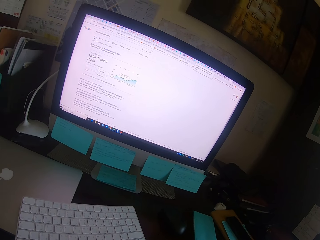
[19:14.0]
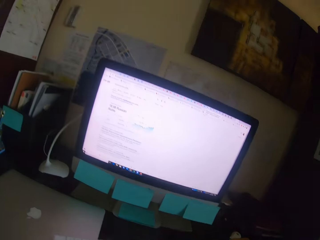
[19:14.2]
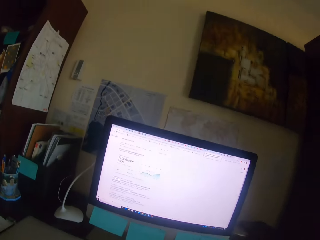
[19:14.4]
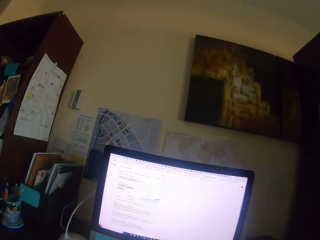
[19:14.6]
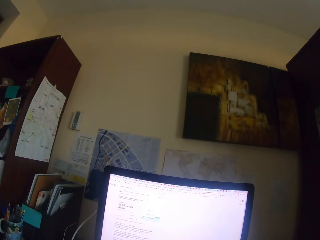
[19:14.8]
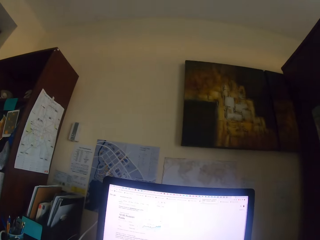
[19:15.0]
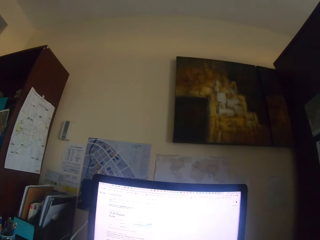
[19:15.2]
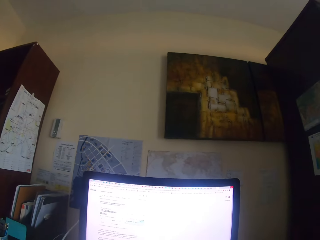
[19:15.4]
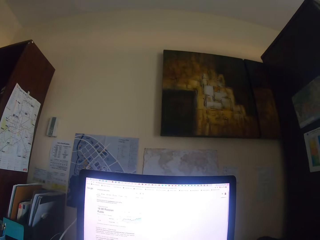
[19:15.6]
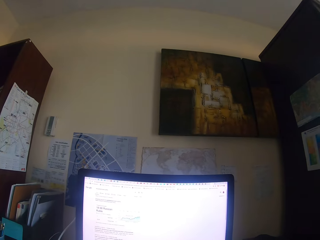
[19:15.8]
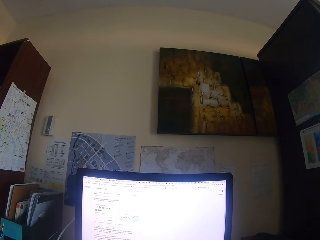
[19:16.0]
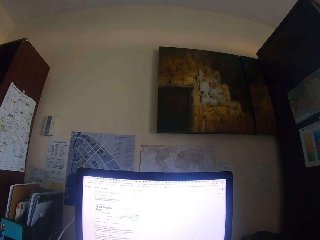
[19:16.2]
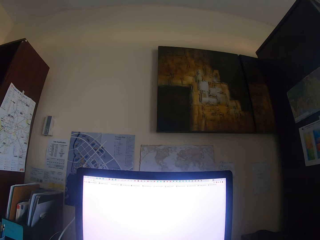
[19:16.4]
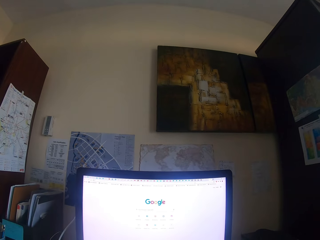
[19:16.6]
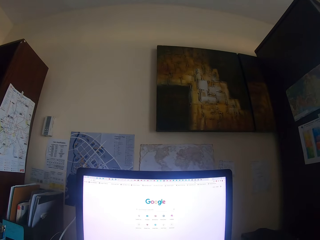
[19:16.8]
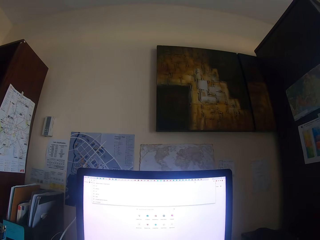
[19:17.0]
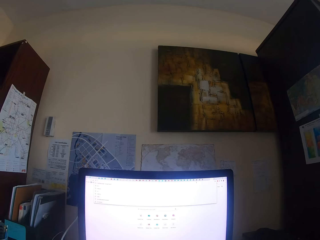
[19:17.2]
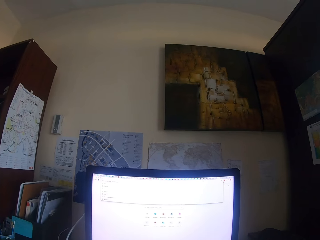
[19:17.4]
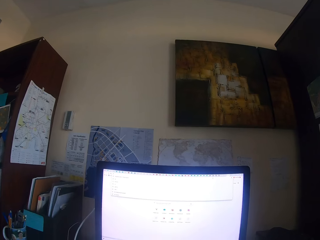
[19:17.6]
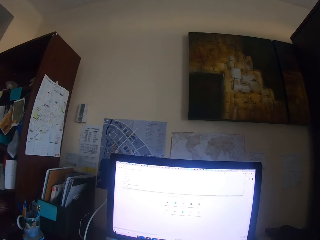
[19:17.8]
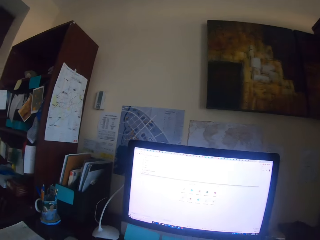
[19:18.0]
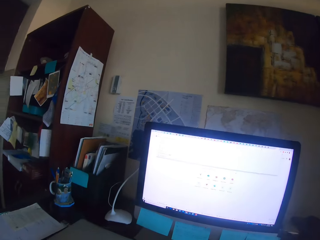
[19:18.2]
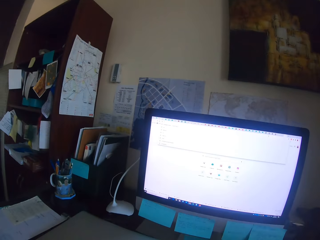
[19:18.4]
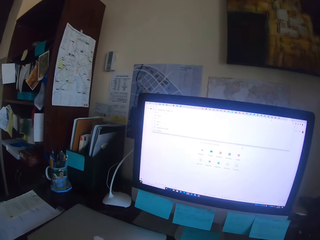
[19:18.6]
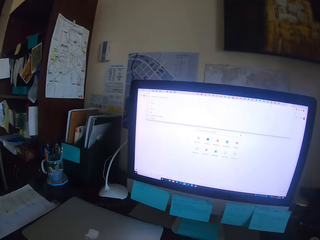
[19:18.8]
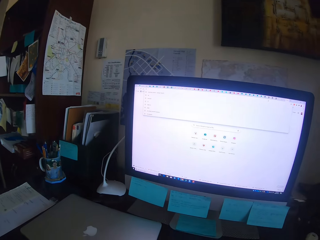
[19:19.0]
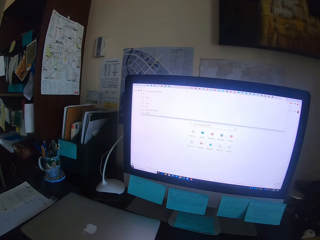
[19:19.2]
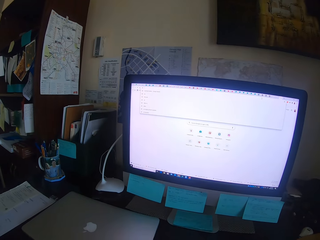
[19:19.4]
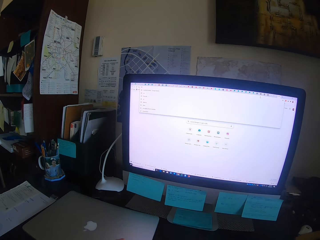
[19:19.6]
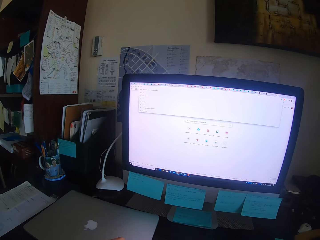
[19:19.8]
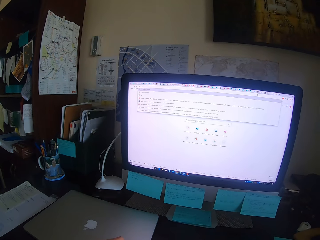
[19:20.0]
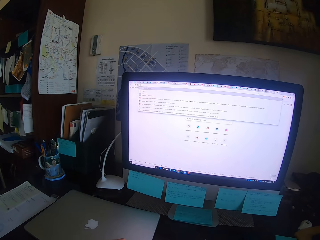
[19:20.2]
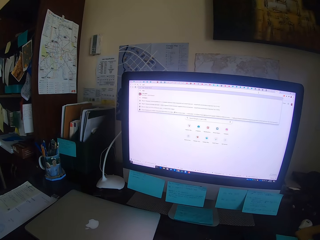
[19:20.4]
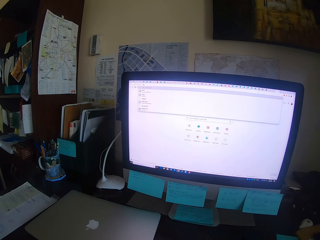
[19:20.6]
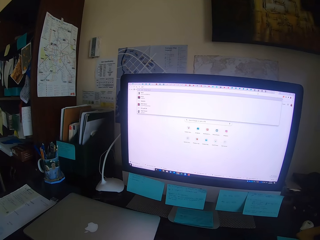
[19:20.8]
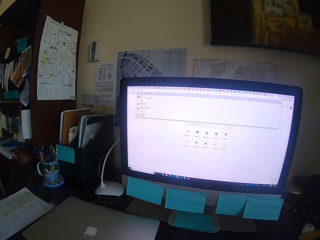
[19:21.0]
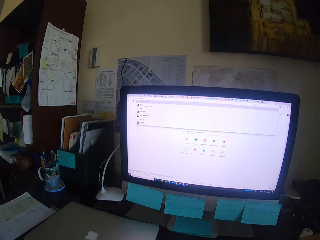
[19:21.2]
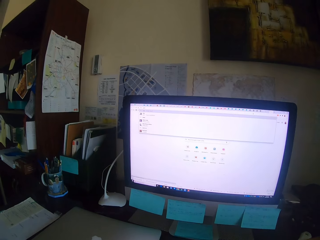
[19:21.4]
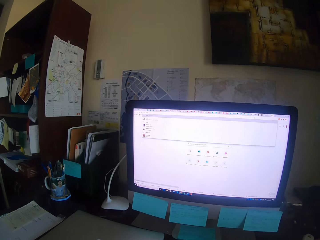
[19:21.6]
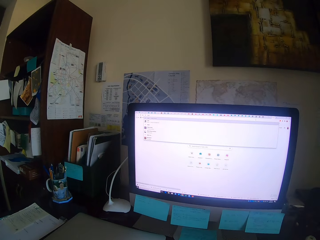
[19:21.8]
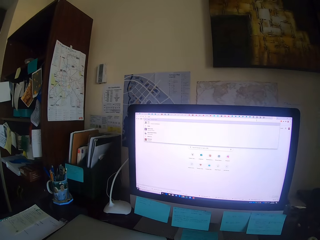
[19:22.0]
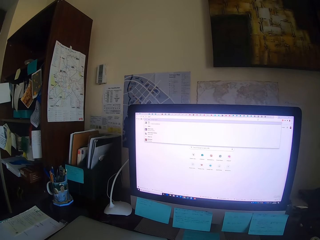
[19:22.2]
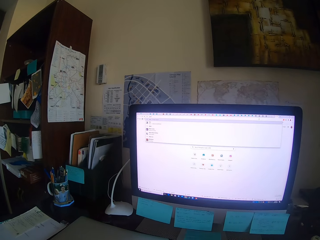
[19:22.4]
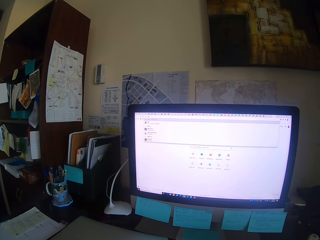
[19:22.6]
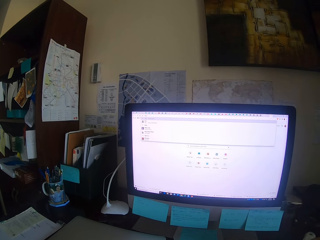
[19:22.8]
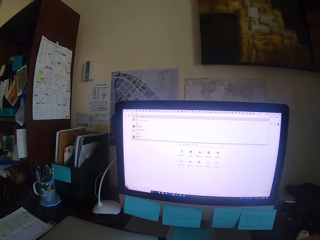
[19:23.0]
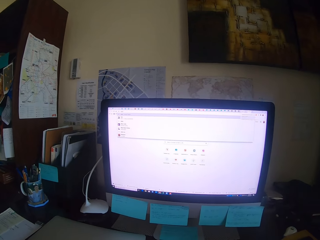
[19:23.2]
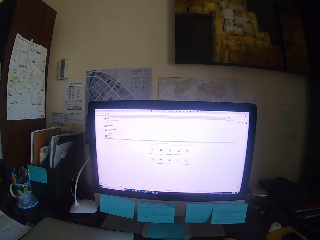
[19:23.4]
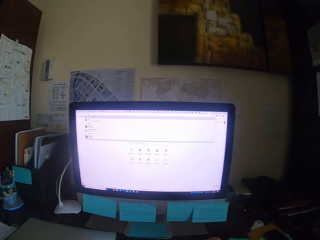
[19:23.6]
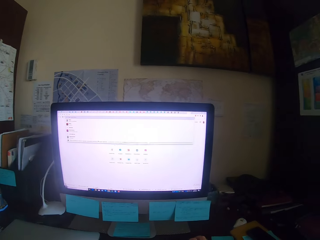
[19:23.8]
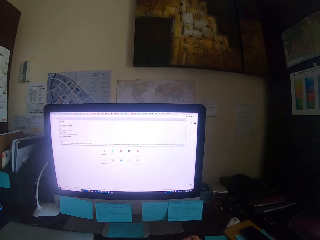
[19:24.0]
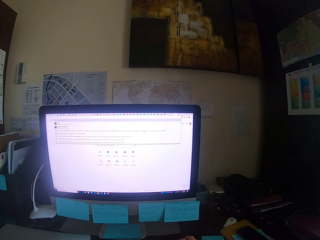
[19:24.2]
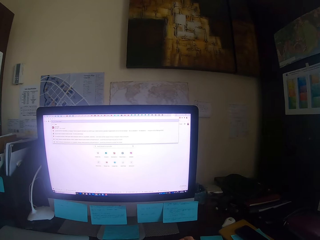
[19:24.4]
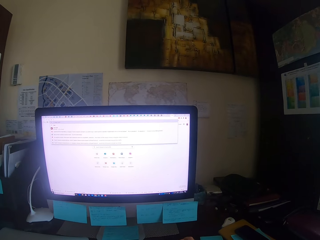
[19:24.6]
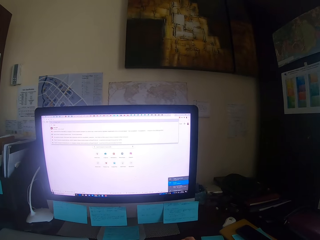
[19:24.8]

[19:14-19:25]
The camera wearer looks at the desktop. They operate the desktop. They type on the keyboard. They look round.

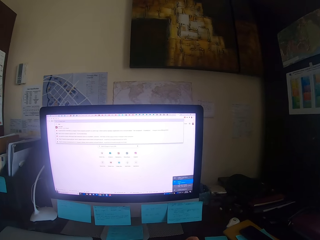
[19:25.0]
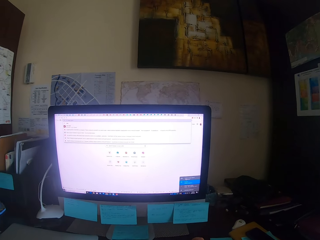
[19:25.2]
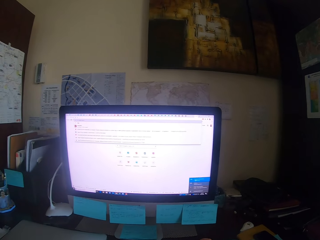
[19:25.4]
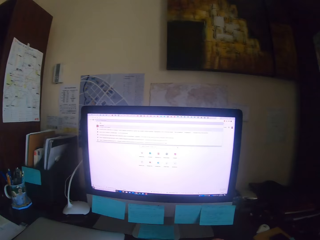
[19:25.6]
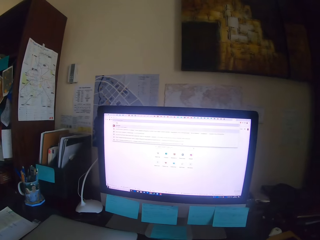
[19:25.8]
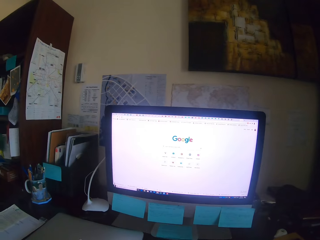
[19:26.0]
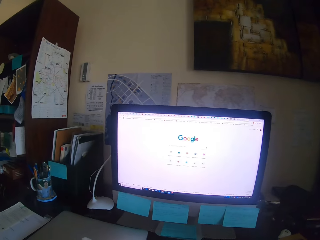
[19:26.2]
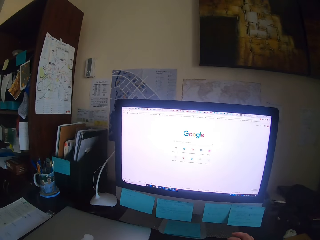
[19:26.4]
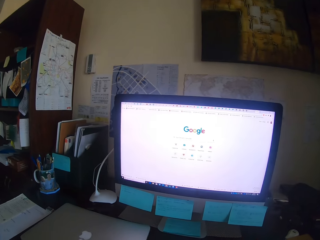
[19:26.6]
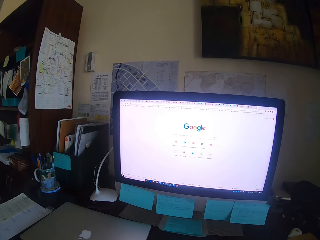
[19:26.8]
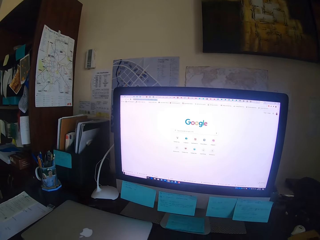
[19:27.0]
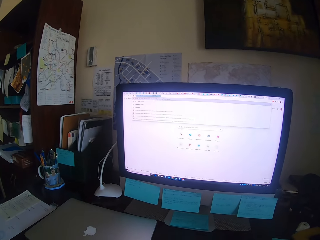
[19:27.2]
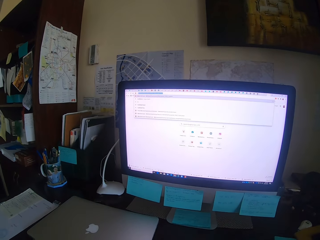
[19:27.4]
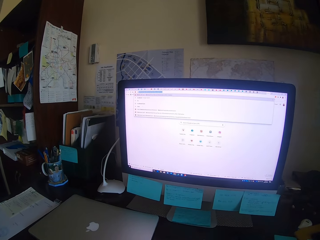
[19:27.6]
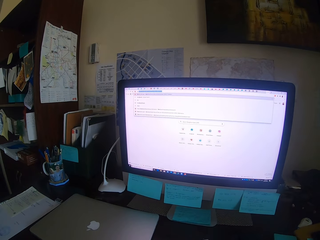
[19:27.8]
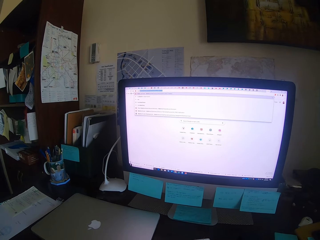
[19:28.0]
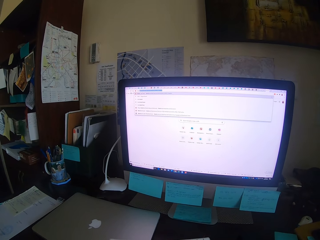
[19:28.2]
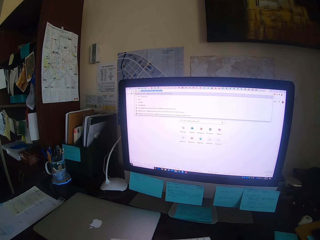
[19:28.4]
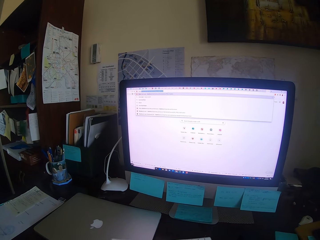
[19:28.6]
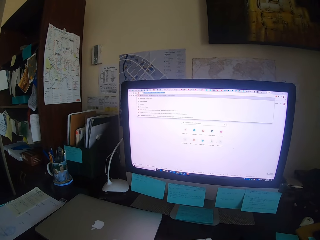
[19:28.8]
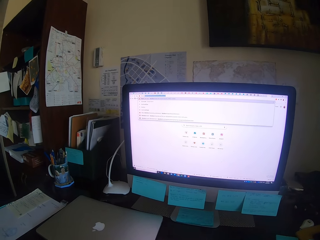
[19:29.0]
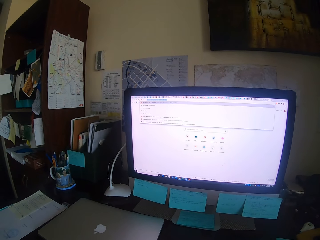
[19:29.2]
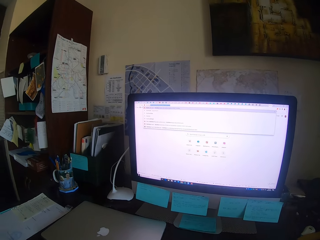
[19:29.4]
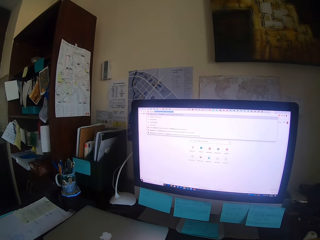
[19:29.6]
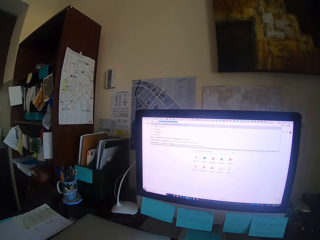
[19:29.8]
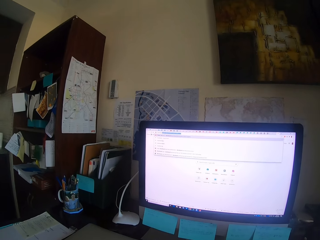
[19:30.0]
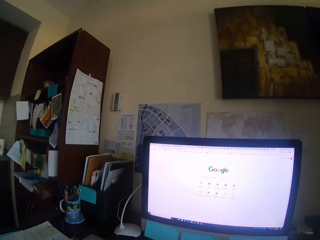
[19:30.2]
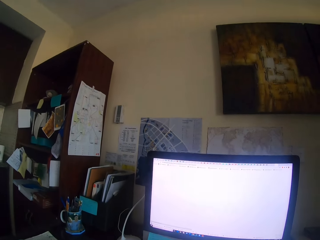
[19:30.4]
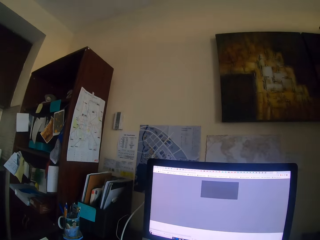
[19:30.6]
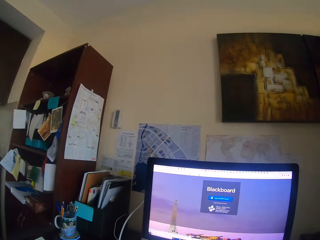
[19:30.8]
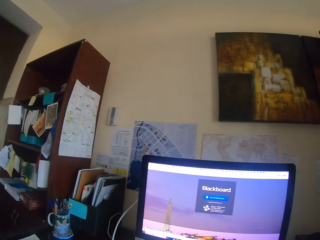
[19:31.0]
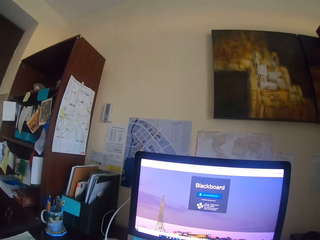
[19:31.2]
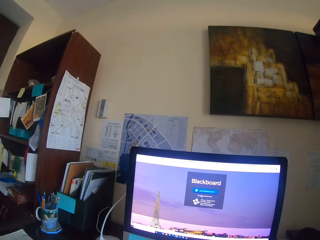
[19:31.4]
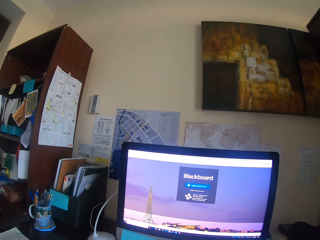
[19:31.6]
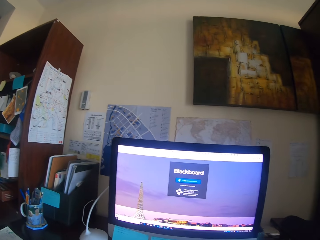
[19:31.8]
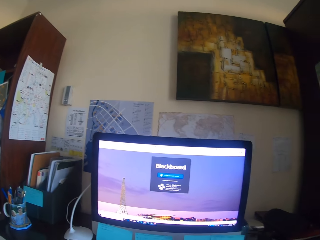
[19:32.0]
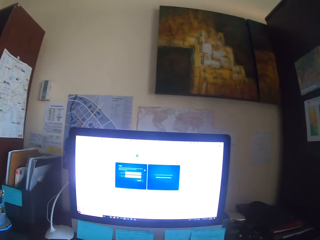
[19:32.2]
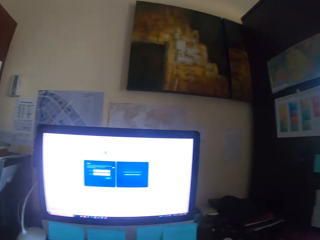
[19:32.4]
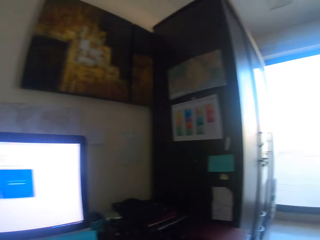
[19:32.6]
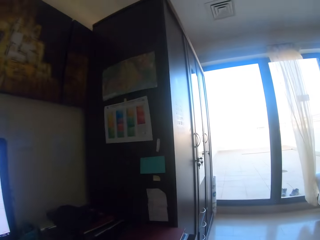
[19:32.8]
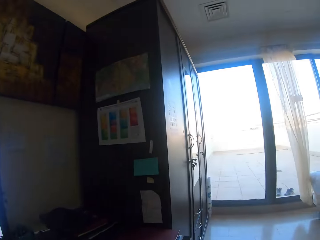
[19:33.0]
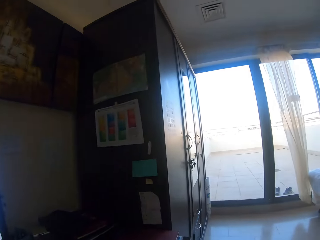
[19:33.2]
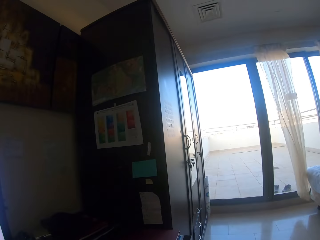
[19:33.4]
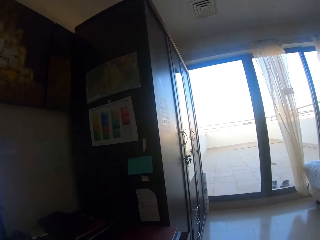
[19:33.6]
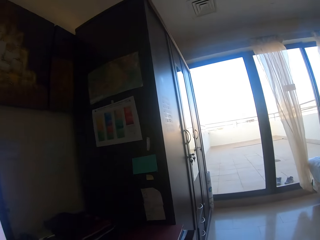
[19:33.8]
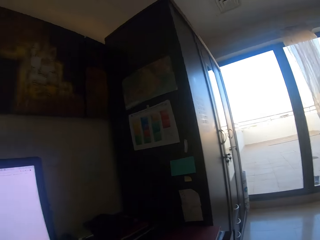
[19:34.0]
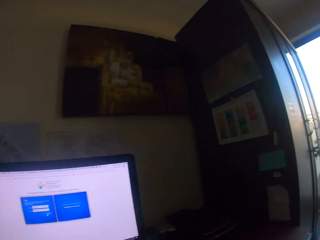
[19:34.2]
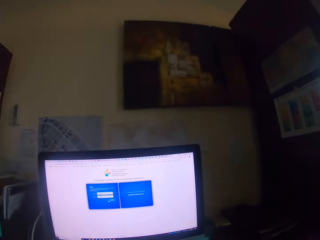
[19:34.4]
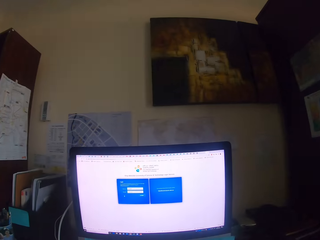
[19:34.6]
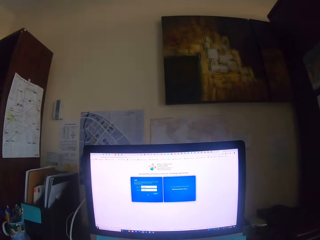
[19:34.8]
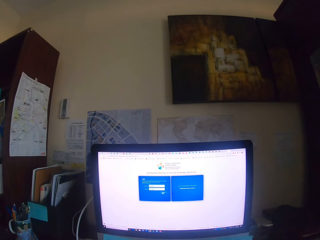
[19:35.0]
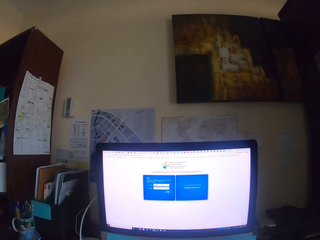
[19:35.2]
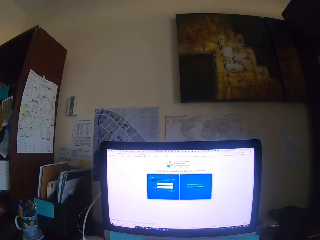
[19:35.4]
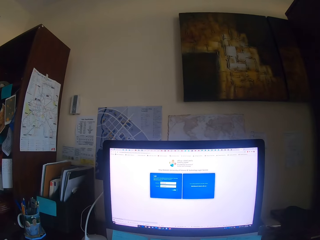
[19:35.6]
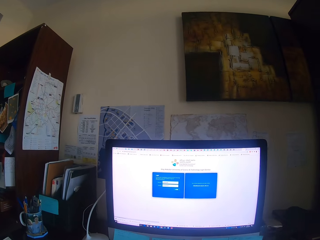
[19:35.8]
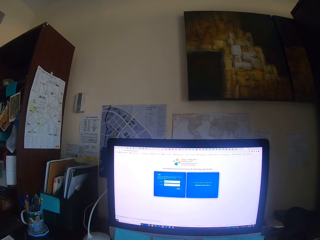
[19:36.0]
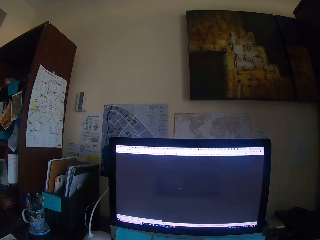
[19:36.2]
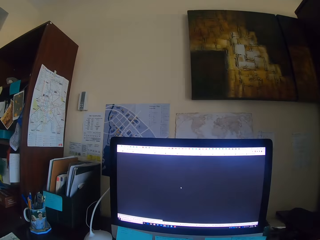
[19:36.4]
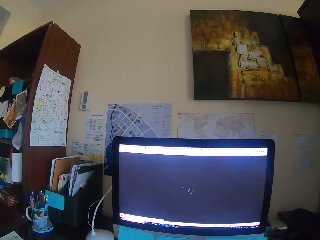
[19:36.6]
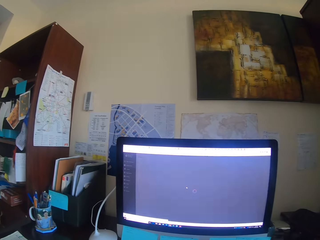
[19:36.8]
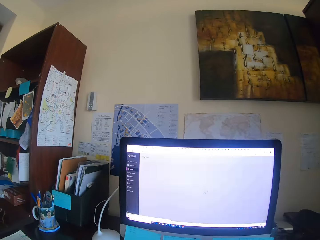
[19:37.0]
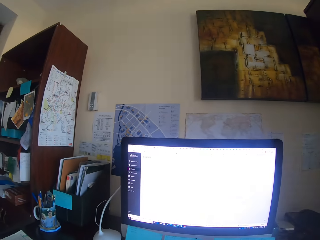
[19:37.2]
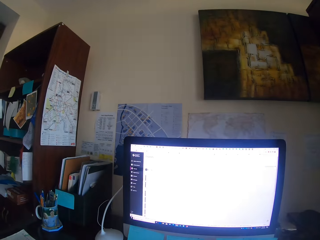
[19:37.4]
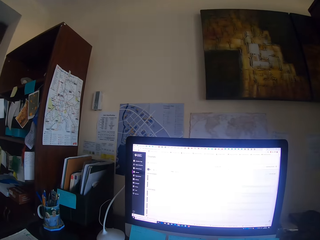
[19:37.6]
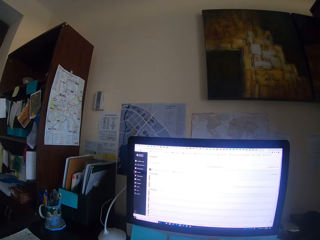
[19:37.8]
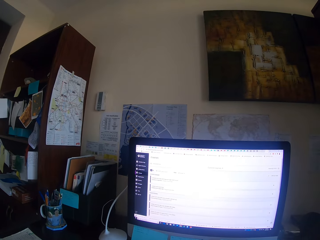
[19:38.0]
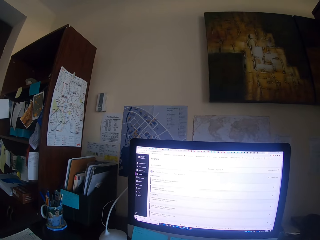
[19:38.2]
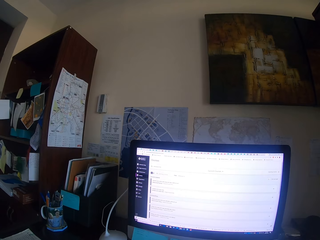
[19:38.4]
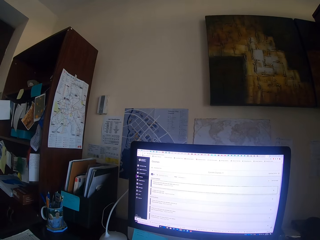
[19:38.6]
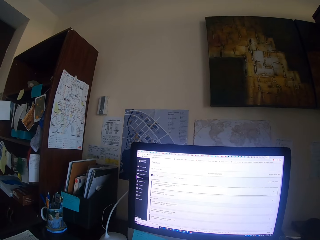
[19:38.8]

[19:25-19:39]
The camera wearer types on the keyboard. They look at the window. They look round. They operate the desktop. They type on the keyboard.
